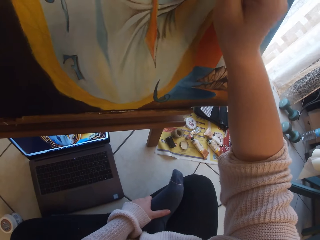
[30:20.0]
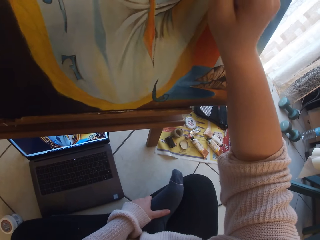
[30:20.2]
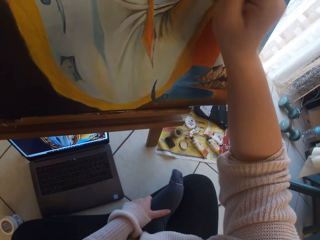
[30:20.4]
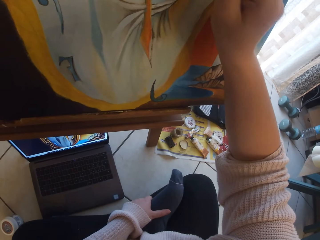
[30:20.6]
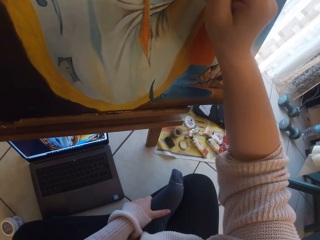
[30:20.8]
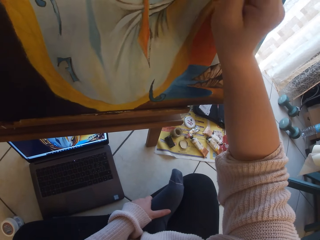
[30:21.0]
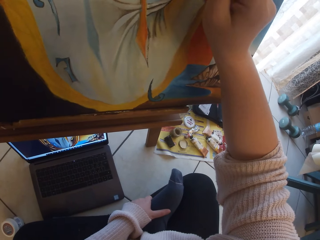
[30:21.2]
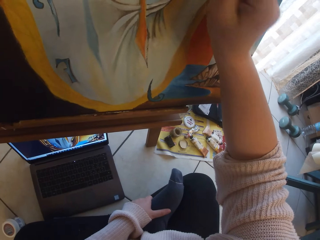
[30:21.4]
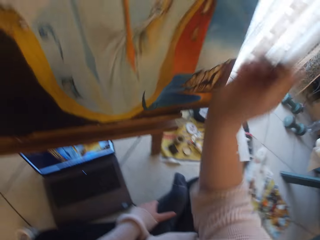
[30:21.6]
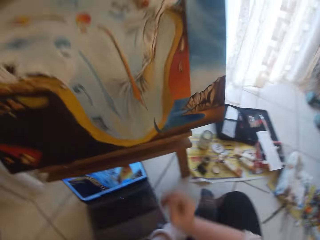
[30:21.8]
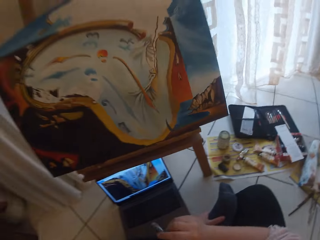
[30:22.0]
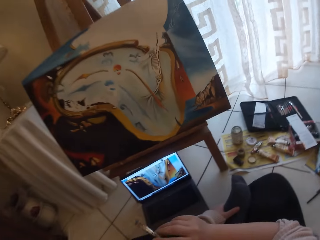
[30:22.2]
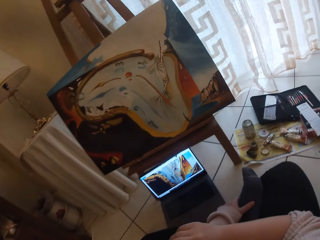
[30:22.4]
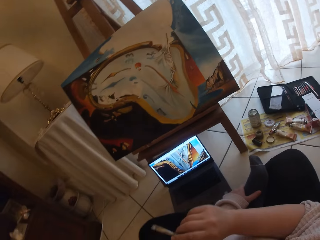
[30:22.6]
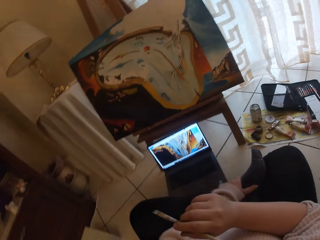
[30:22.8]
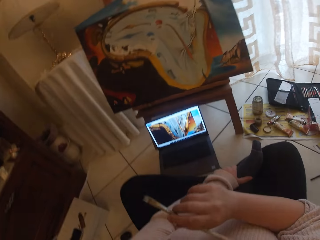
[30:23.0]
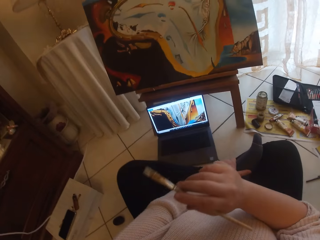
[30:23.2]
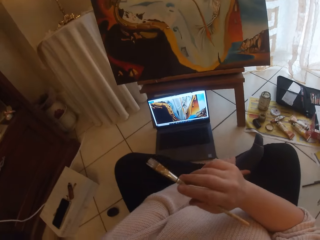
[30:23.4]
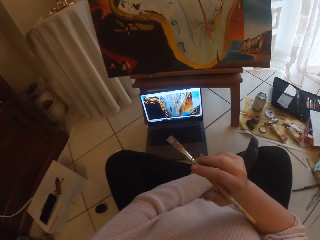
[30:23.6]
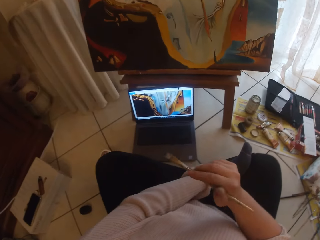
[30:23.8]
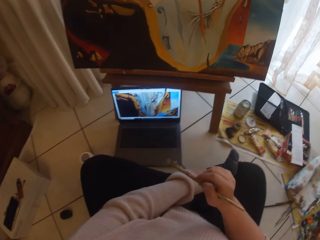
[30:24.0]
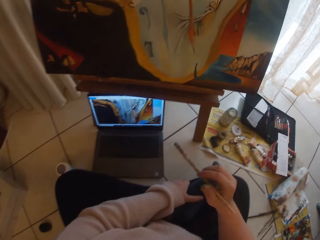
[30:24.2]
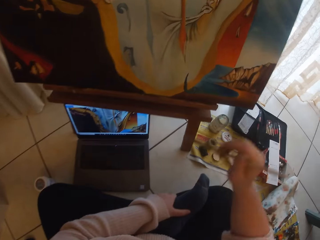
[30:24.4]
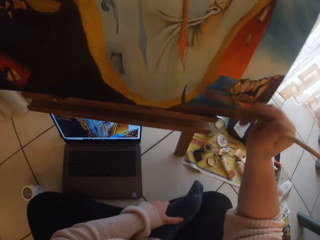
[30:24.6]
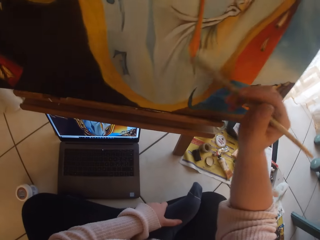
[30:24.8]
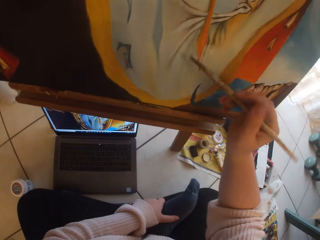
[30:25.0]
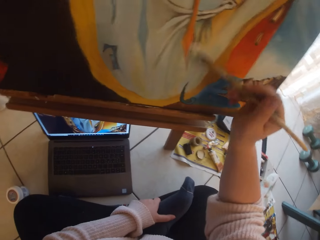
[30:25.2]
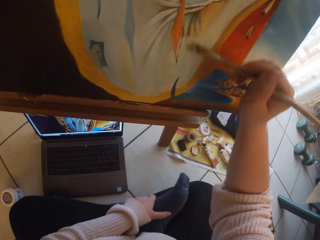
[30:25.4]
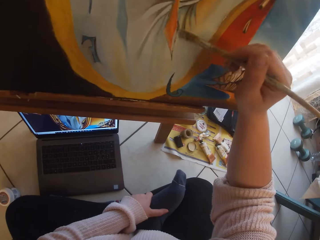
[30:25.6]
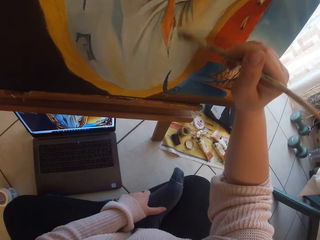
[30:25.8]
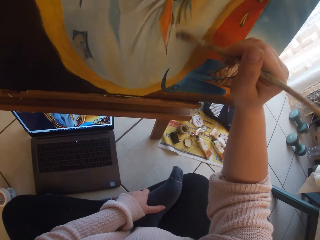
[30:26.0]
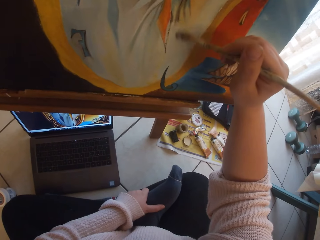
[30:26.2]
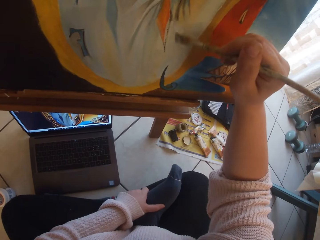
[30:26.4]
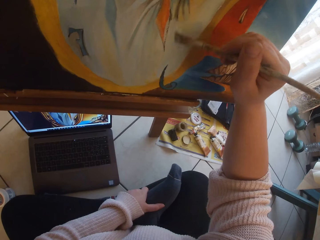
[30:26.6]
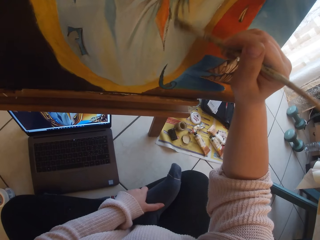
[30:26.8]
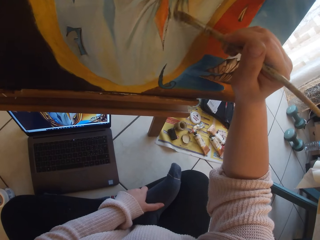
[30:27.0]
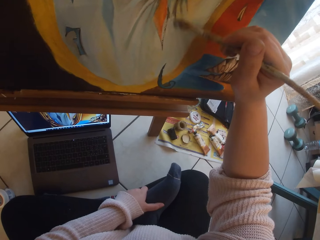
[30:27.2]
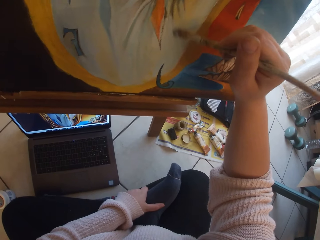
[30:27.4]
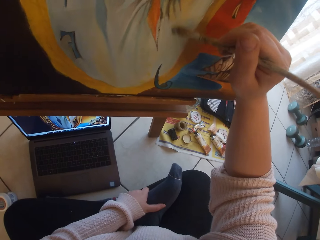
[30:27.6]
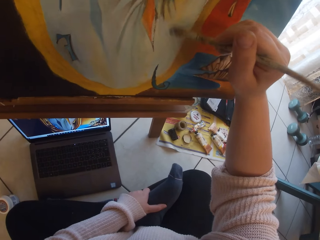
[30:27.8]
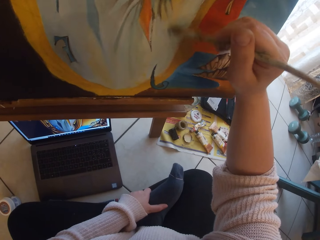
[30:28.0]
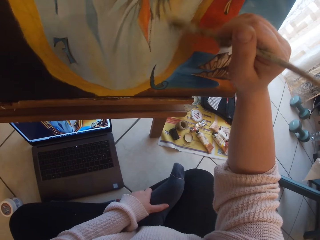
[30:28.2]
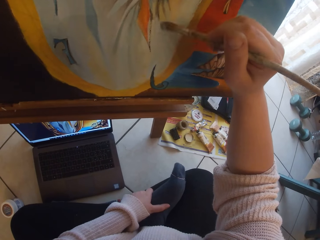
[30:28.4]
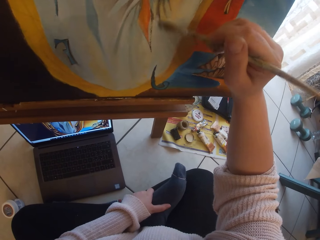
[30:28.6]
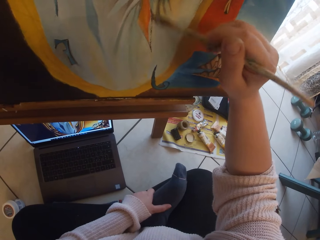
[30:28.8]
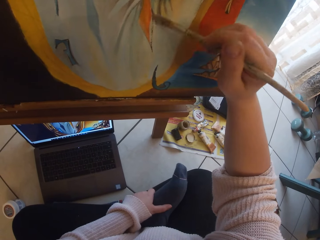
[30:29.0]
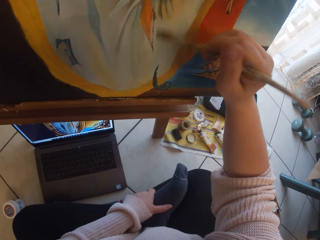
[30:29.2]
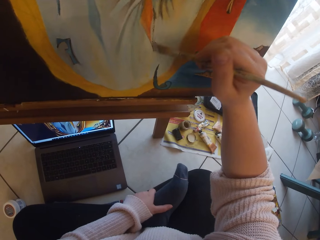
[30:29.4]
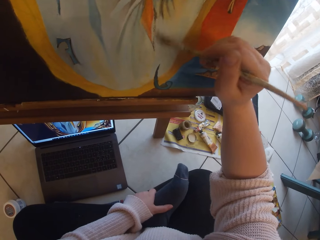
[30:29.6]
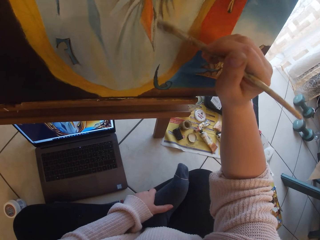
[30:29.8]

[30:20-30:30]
The camera wearer removes the brush from the painting. She makes gestures in the air with the paintbrush in her right hand. She paints the image from the laptop on the ground on the canvas with the paintbrush in her right hand.

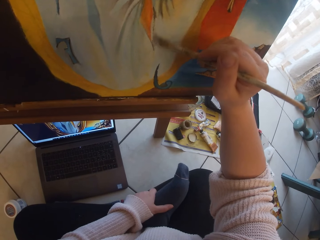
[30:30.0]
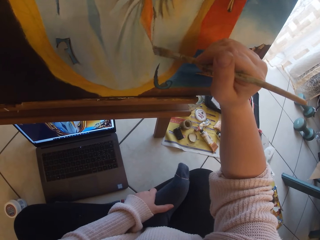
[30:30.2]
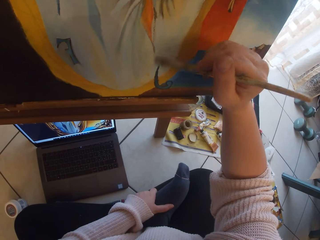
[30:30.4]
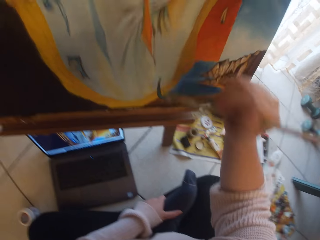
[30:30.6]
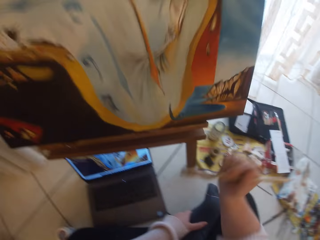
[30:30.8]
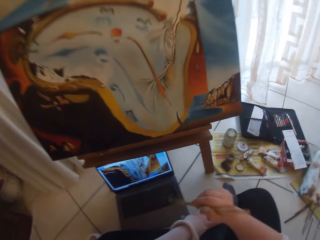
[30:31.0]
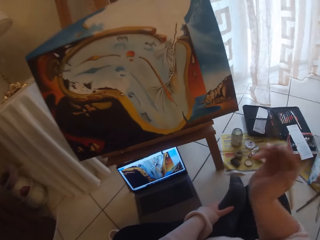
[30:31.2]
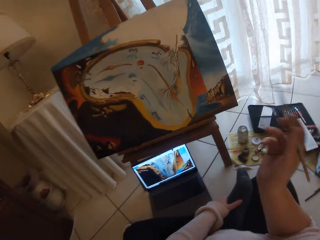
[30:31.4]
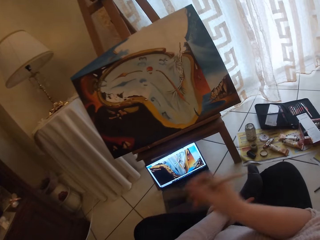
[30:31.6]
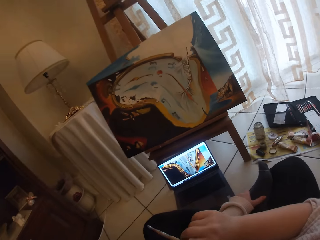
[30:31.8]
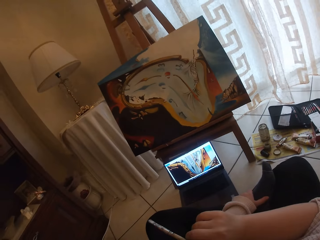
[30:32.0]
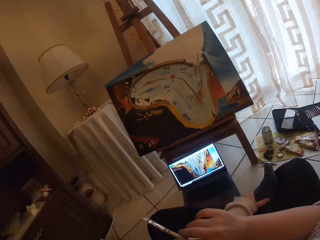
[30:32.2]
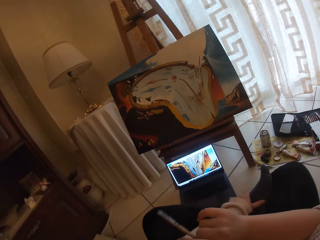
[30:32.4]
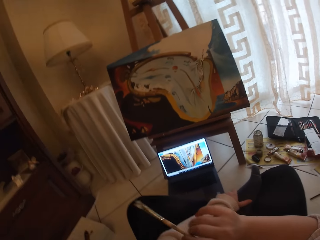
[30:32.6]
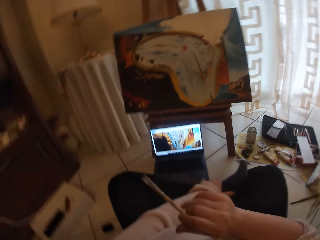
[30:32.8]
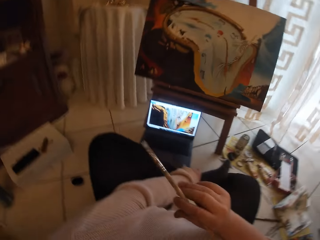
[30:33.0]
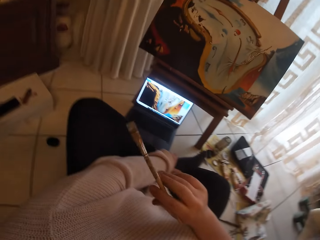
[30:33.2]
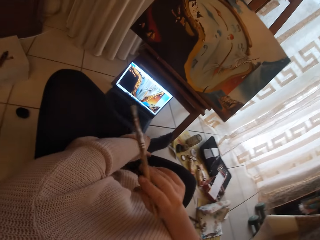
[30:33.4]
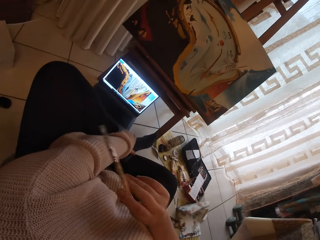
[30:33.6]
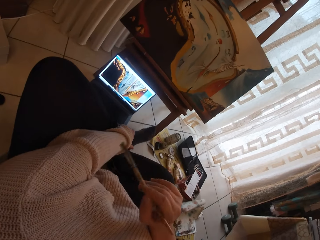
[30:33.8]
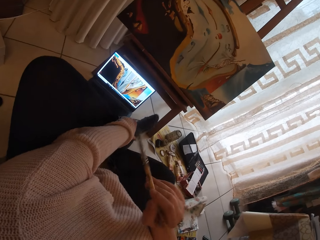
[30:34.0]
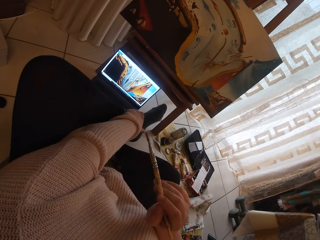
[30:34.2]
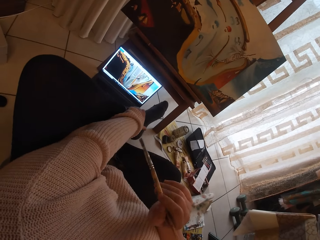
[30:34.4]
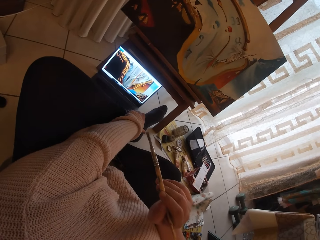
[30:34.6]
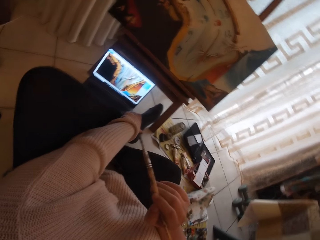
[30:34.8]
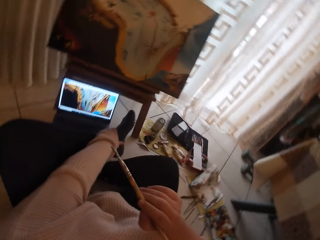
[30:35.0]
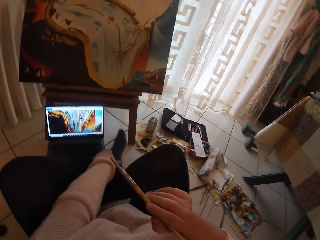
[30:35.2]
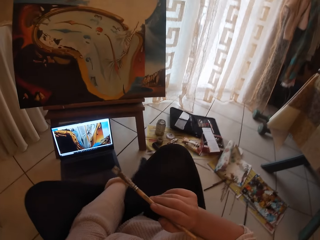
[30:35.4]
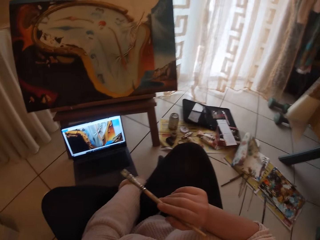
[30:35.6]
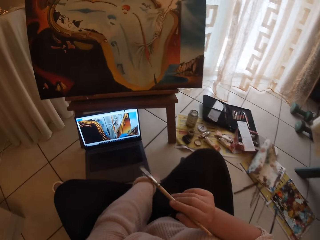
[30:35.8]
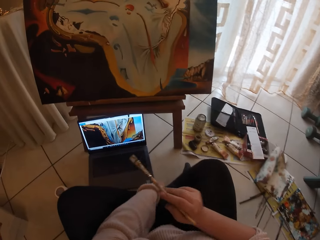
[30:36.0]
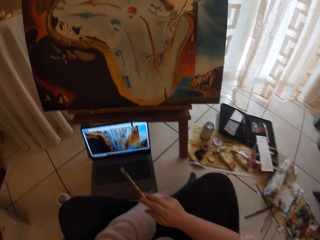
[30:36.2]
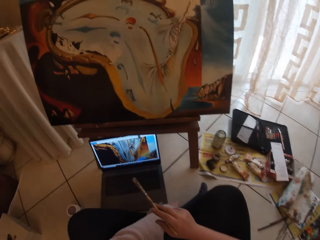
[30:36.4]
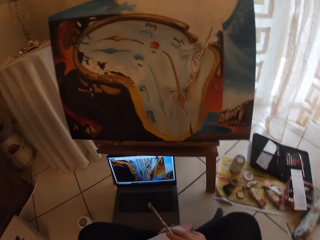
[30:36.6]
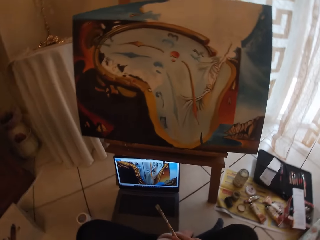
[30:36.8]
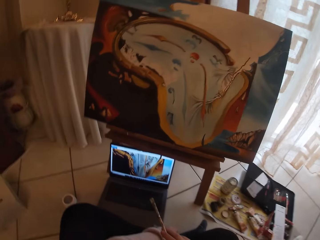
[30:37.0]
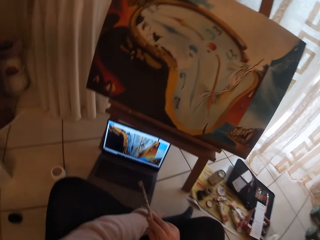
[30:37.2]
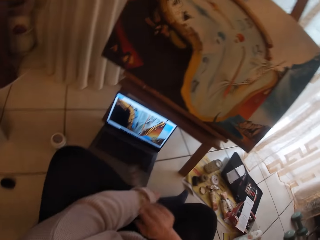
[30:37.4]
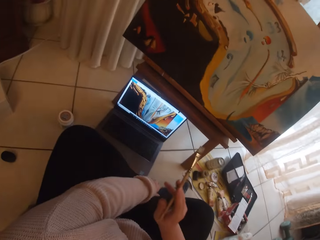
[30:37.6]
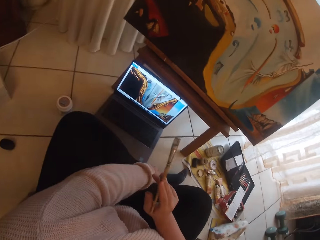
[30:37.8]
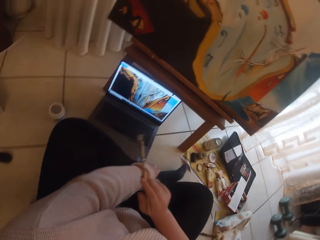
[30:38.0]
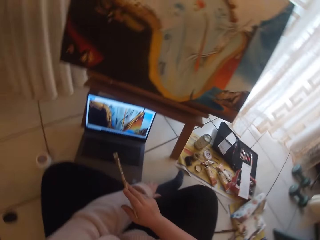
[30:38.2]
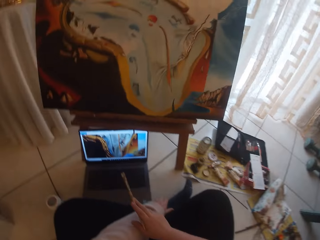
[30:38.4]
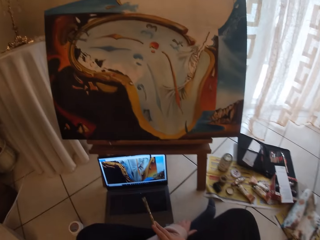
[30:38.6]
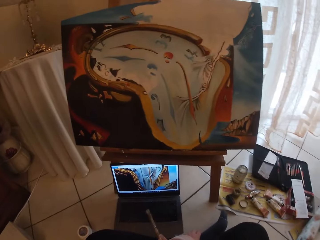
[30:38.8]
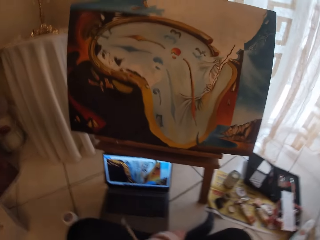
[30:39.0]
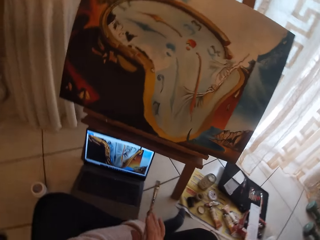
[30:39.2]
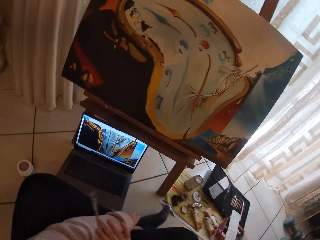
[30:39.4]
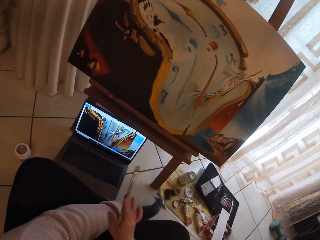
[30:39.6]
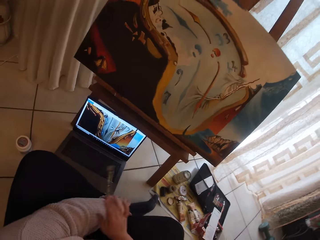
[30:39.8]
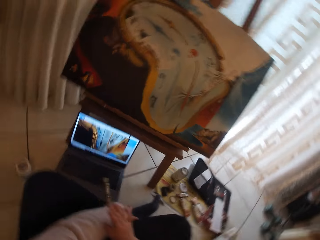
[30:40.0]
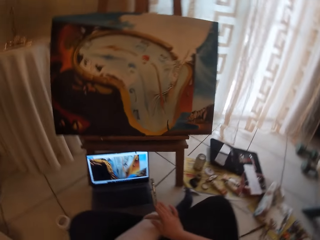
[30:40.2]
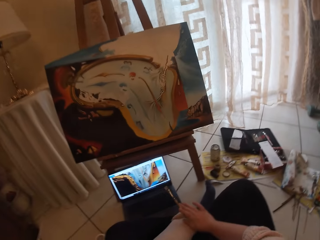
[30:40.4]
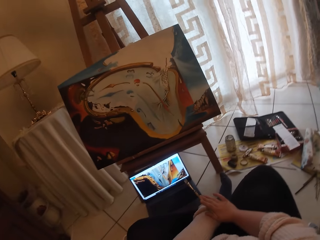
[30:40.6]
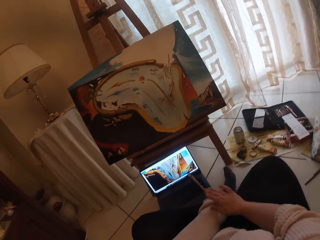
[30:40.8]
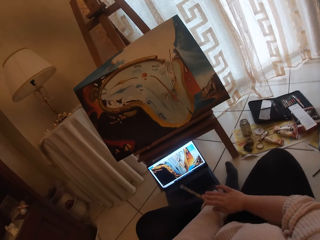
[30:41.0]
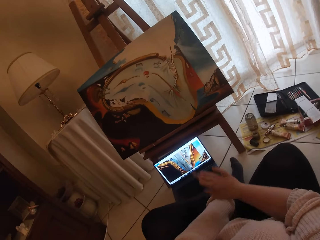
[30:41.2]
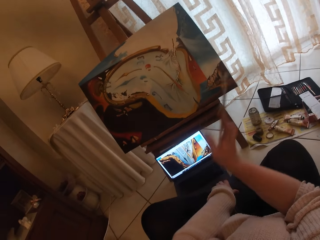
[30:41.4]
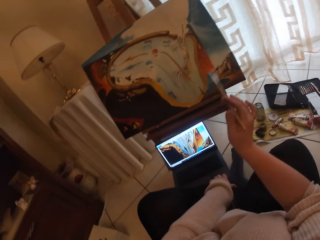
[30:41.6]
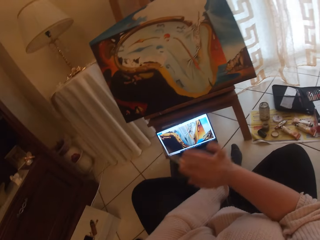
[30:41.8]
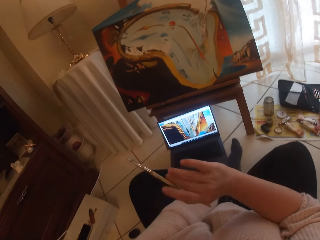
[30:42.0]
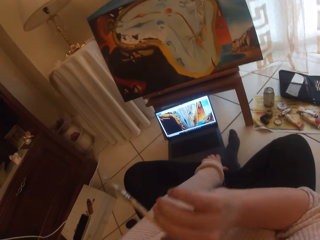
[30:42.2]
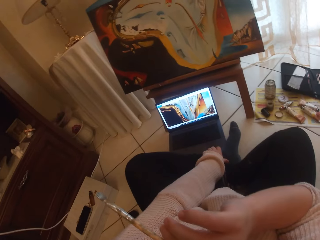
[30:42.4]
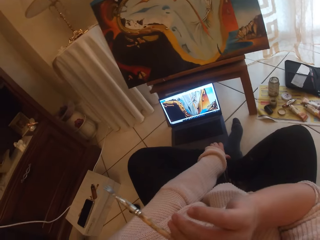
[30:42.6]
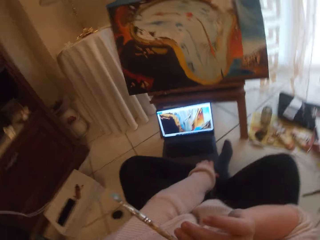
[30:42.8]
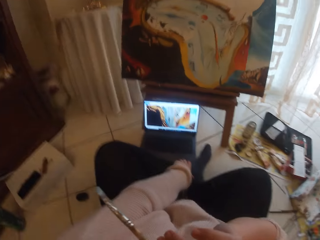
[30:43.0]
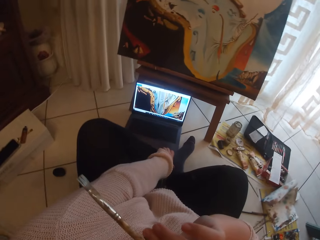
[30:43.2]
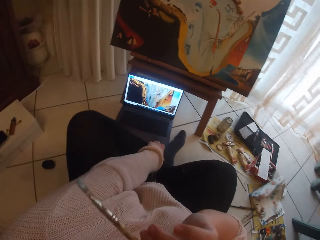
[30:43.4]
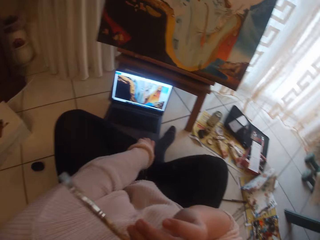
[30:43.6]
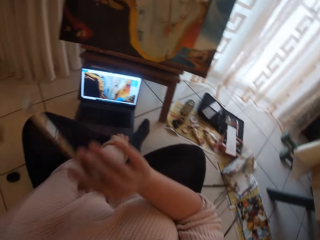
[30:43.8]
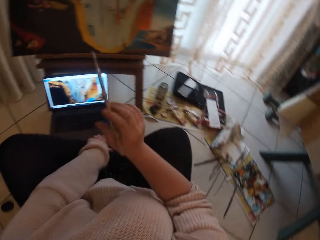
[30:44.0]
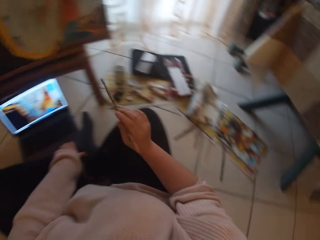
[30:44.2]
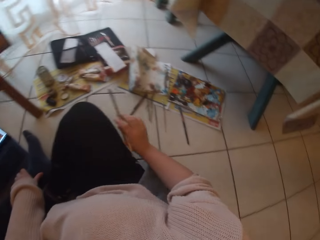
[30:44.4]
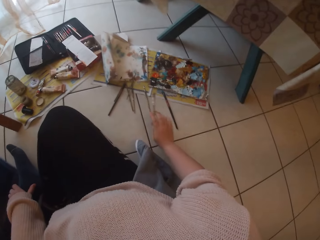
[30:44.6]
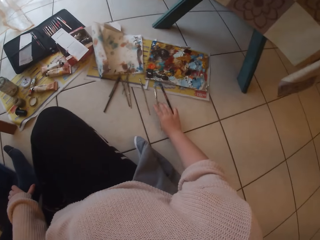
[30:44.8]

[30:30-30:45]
The camera wearer removes the brush from the painting. She makes gestures in the air with the paintbrush in her right hand. She shakes the brush. She looks around the painting. She shakes the brush. She scratches her face with her right hand.
